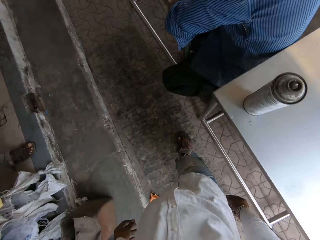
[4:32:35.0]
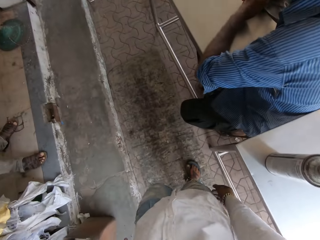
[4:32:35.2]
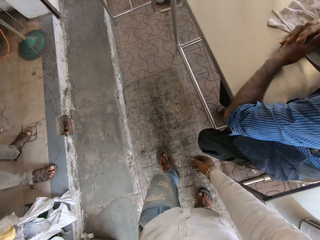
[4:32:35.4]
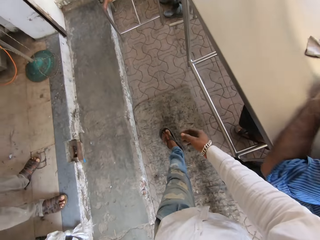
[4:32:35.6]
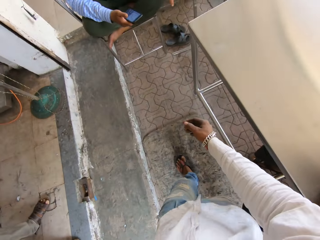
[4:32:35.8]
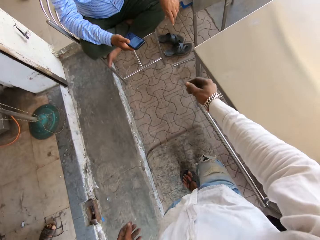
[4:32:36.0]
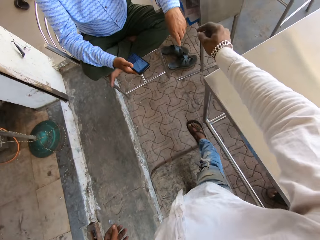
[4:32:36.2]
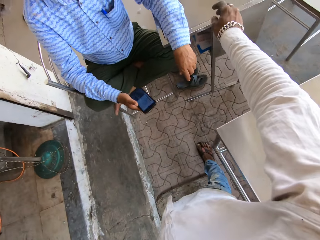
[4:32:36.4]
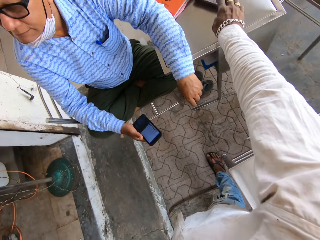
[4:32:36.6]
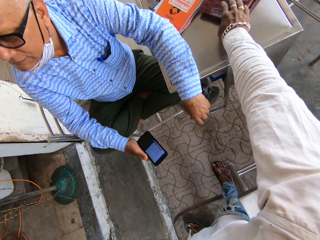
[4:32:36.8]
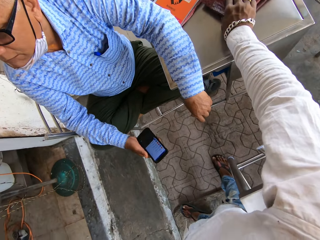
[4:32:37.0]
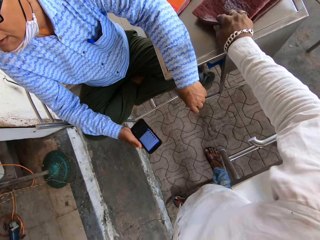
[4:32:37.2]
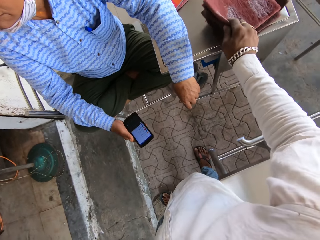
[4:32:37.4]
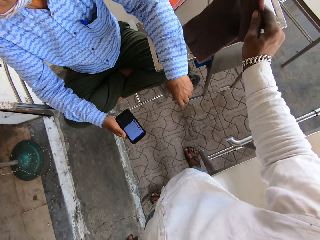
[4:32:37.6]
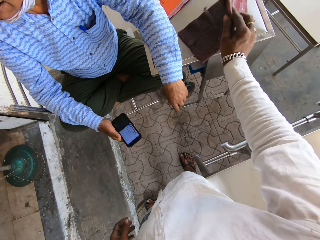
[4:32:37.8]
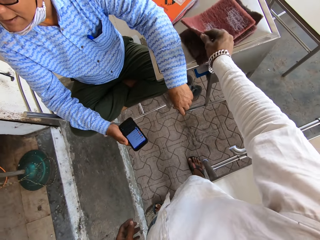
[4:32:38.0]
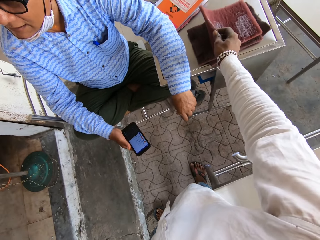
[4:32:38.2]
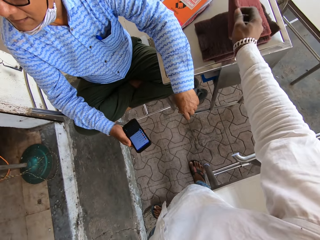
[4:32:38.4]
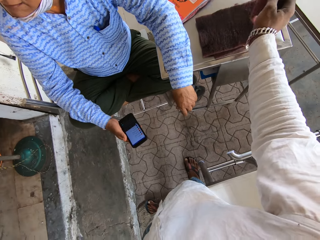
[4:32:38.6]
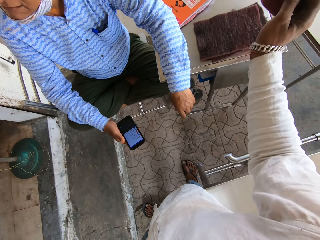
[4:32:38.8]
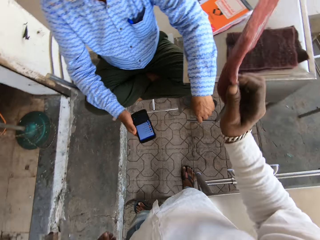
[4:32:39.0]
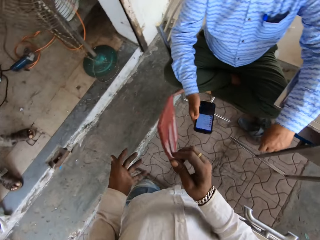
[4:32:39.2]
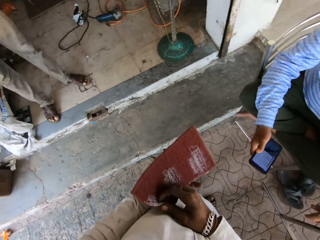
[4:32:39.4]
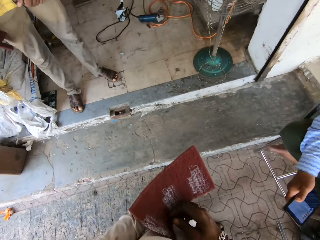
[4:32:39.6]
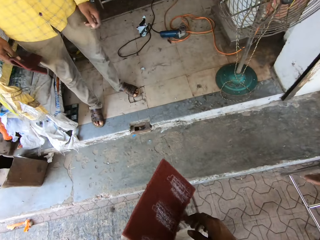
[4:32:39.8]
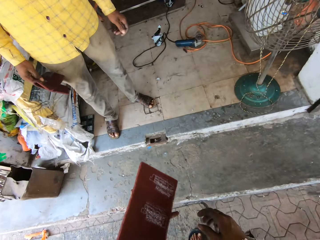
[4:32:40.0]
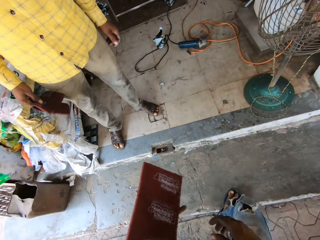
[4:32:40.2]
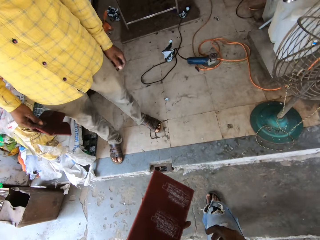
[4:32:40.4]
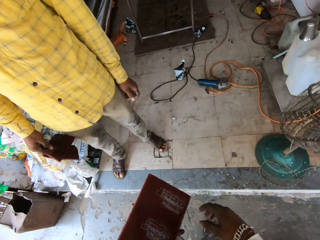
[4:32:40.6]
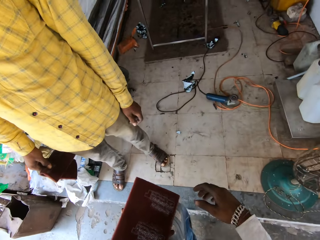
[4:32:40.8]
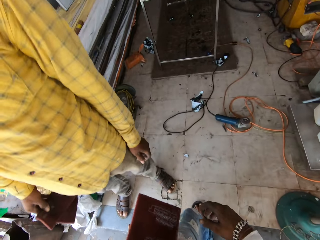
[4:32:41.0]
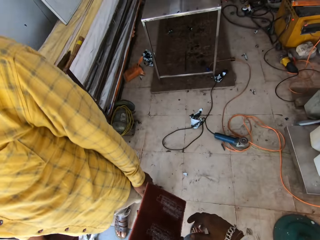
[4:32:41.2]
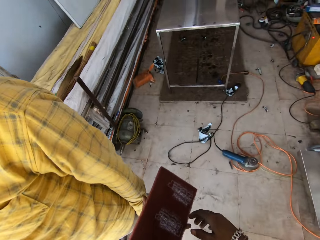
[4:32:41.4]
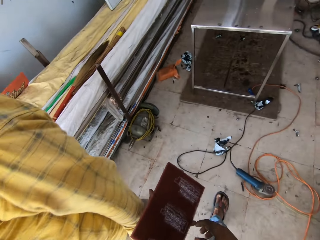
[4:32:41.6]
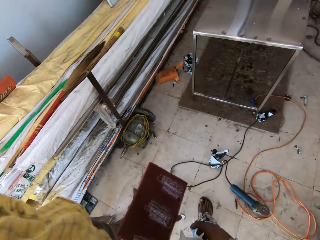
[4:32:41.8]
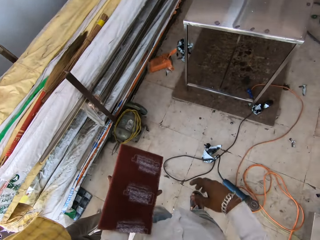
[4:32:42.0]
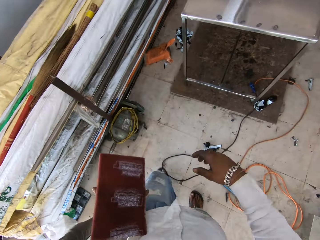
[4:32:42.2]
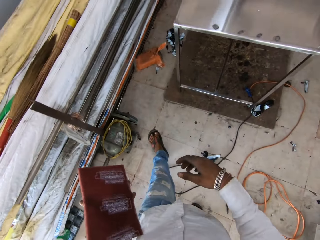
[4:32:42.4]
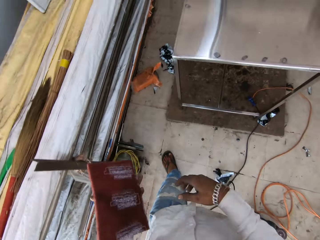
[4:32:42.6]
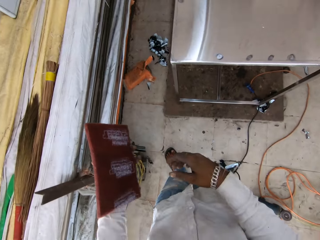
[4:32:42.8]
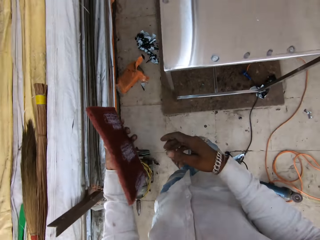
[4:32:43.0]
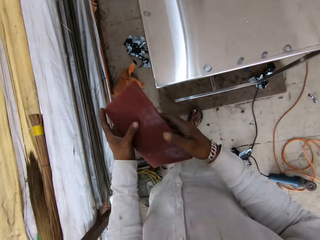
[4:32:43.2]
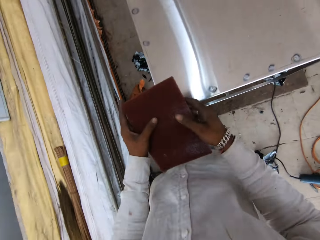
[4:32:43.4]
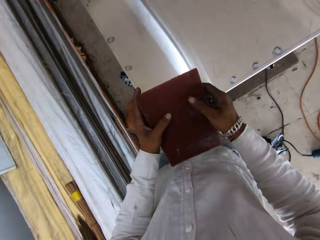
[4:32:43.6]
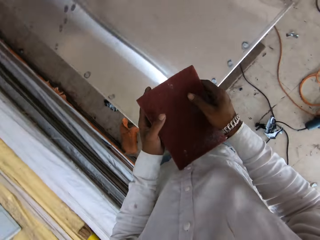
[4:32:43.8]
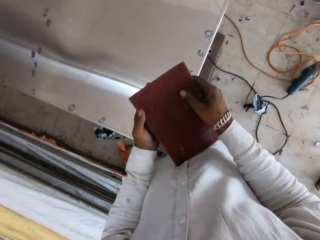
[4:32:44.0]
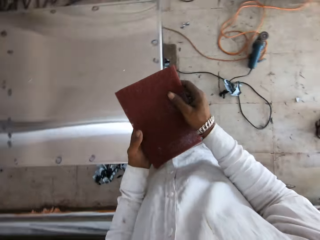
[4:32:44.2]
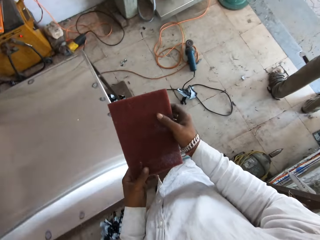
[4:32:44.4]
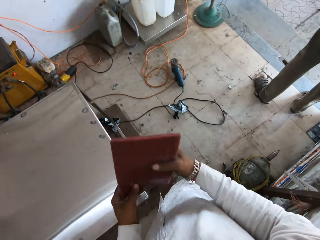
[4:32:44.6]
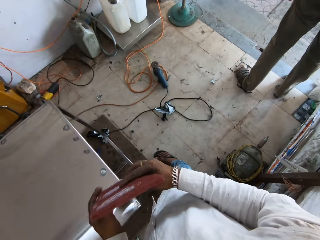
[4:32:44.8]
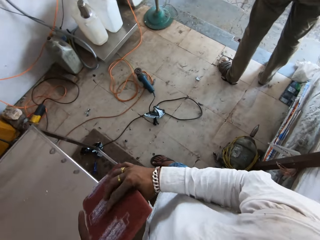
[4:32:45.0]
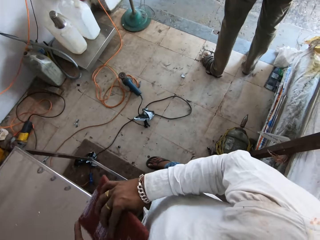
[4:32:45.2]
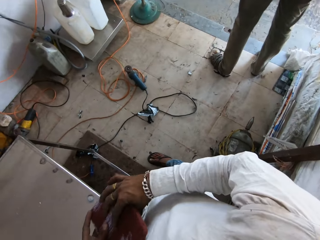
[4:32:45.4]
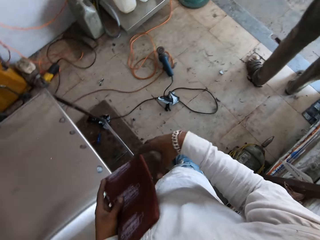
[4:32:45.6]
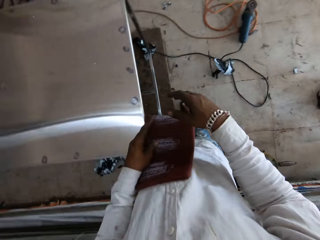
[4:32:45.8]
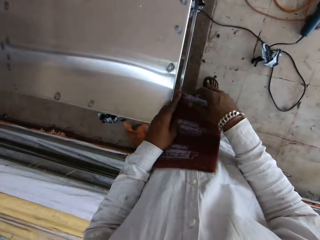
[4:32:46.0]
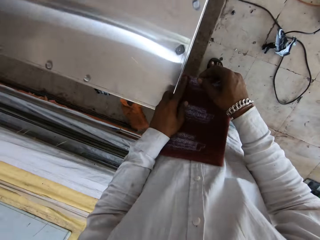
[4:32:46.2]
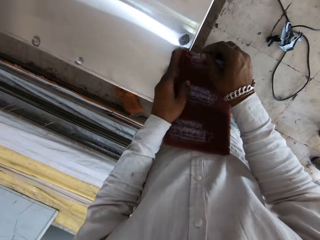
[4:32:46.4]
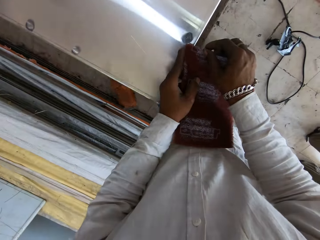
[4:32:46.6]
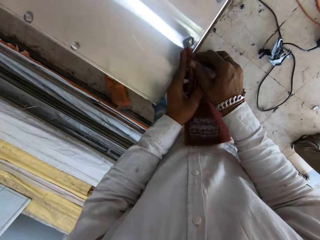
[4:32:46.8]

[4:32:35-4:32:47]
The camera wearer walks around. They pick up a table wipe cloth or sandpaper with the right hand. A man holds a phone in the right hand. The camera wearer looks around. They hold the table wipe cloth in both hands. They walk around. They look around.

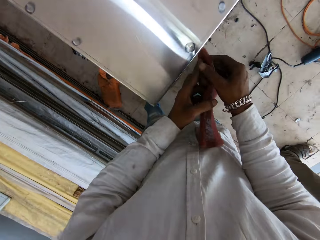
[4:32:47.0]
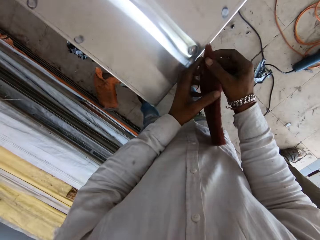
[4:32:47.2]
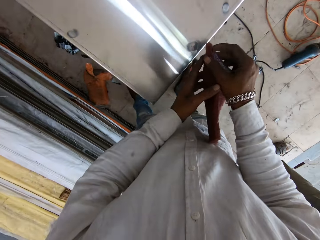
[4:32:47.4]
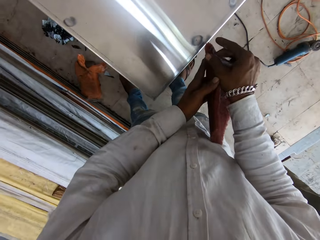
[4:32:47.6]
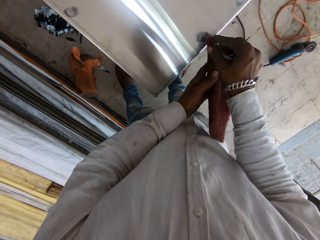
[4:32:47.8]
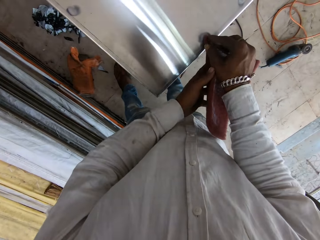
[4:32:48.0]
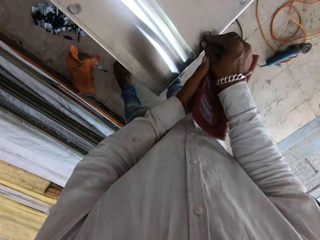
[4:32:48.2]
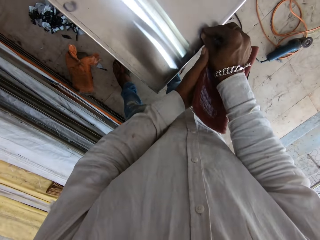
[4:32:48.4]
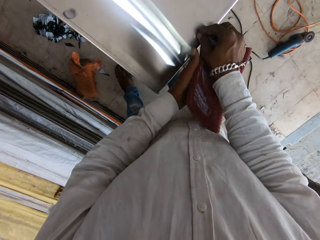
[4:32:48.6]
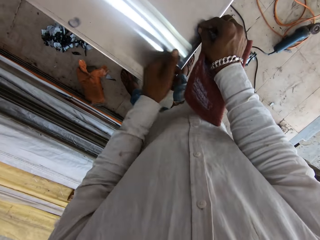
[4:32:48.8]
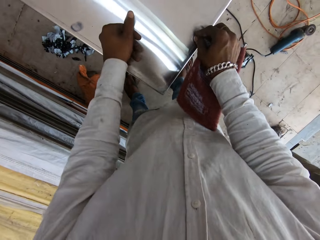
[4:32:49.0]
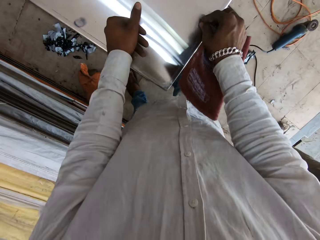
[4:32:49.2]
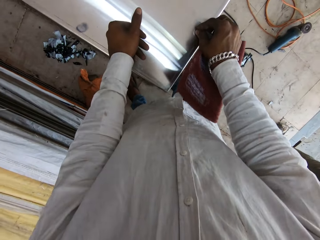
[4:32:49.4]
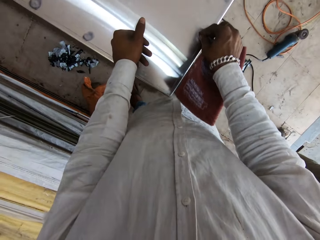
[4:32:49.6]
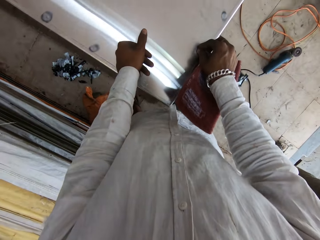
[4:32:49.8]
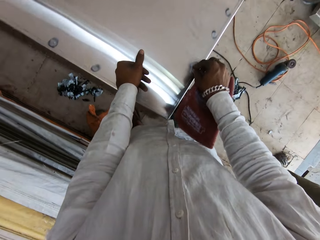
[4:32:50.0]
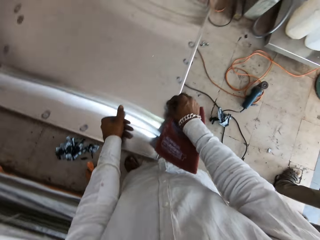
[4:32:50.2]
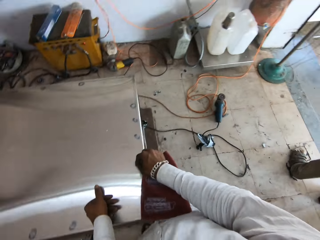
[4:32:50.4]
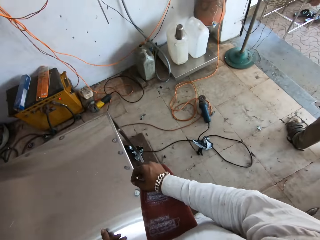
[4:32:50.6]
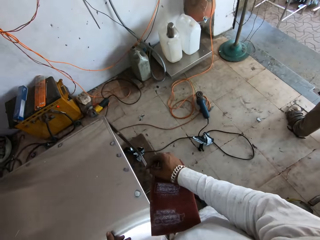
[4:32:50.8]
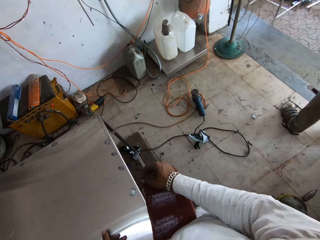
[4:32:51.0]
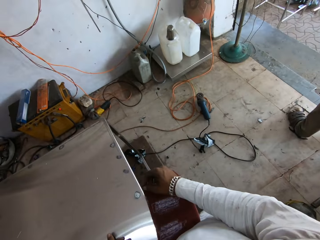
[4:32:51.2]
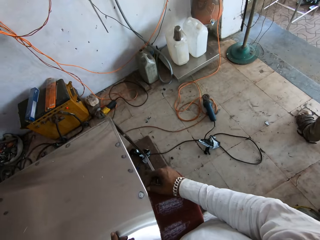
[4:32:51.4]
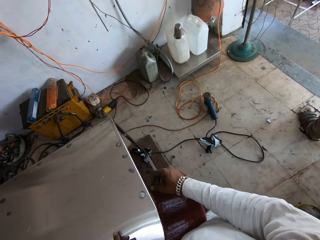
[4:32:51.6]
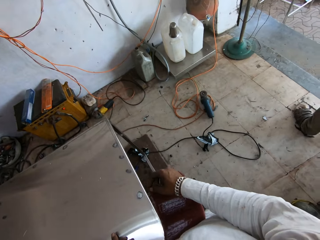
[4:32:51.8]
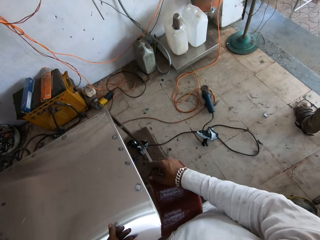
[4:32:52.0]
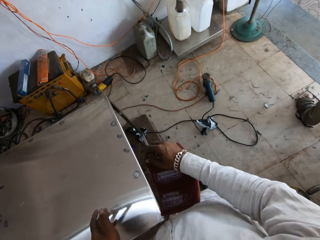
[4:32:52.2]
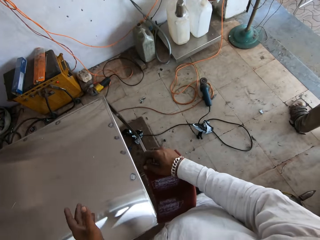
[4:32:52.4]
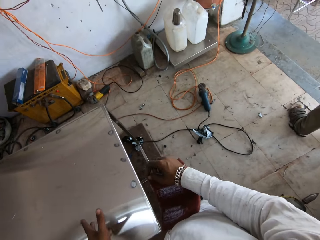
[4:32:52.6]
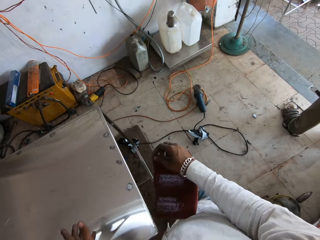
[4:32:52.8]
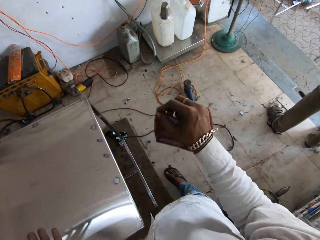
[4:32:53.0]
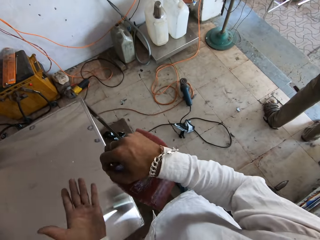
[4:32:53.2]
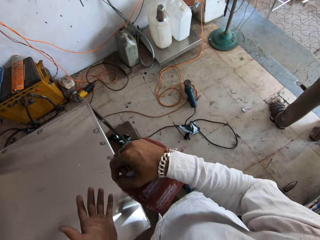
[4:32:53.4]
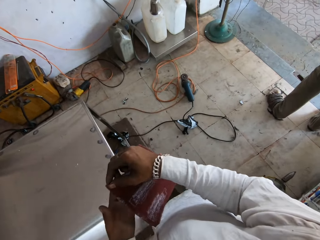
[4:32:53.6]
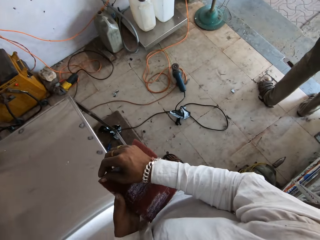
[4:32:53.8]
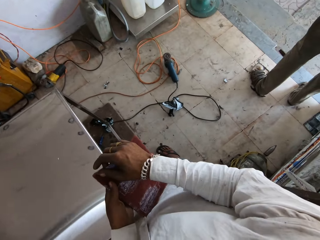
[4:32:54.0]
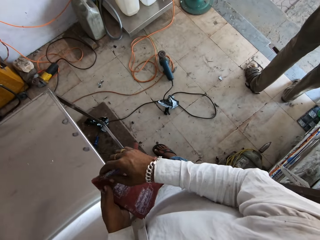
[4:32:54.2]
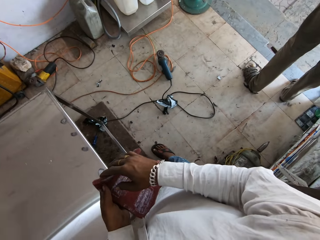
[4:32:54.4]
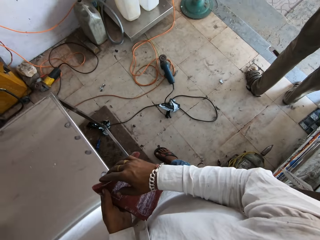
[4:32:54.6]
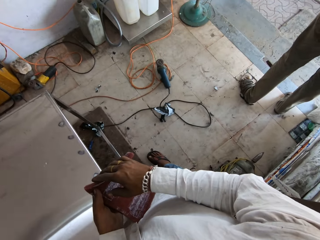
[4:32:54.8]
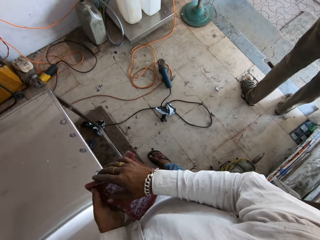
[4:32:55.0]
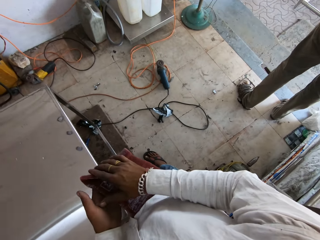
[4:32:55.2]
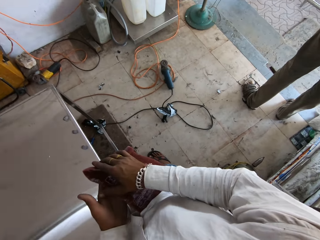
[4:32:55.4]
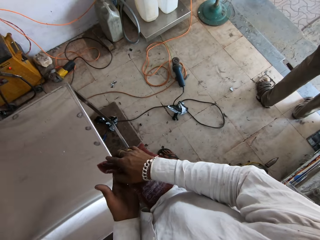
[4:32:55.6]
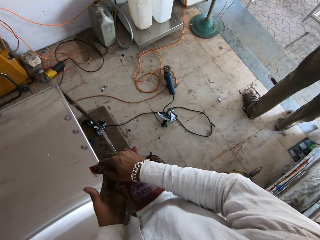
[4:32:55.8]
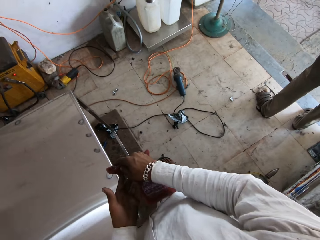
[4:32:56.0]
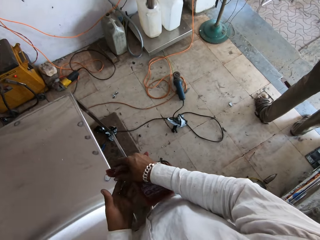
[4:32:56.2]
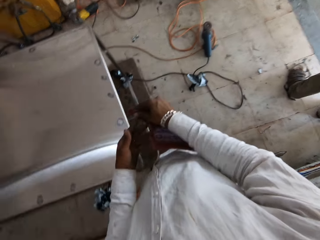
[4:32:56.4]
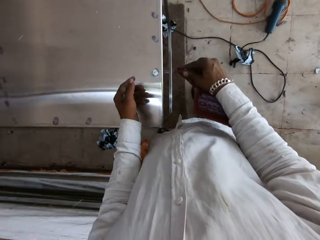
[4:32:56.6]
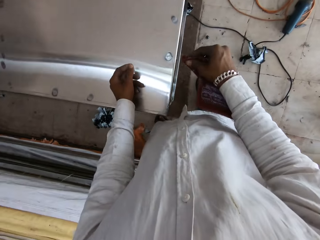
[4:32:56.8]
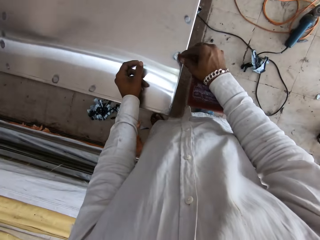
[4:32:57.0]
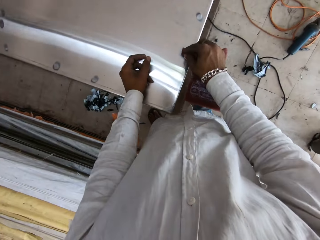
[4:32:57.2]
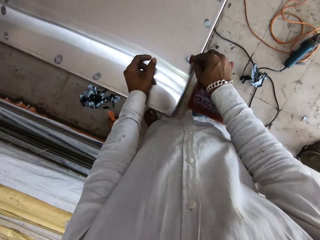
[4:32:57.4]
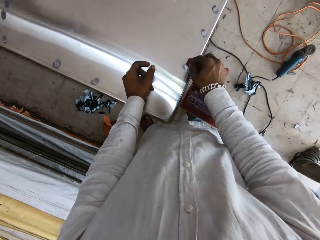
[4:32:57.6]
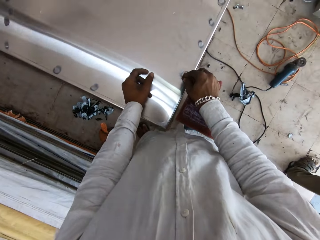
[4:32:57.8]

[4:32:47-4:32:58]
The camera wearer folds the sandpaper. They scratch the table top with the sandpaper. They rub the metal surface with the table wipe cloth. They look around. They raise the left hand. They hold the table wipe cloth with both hands.
